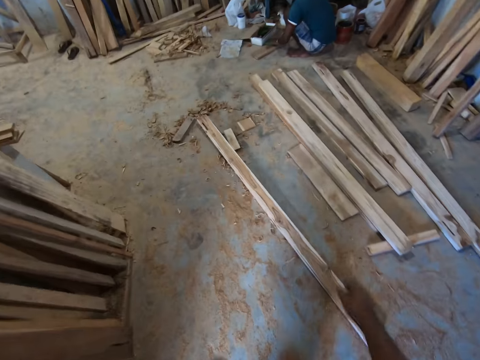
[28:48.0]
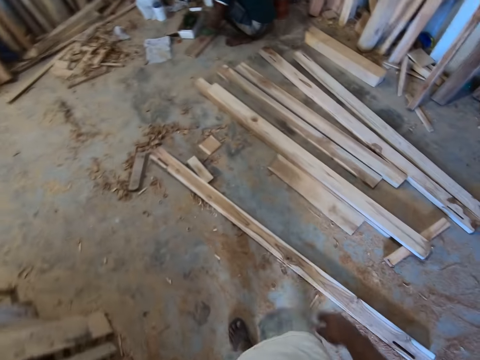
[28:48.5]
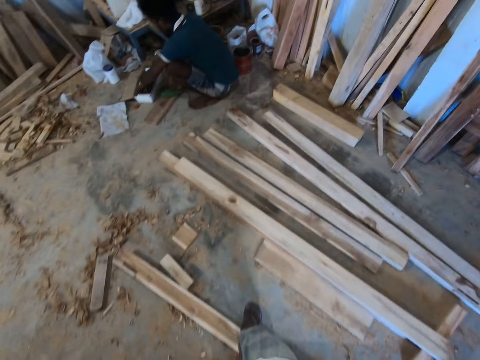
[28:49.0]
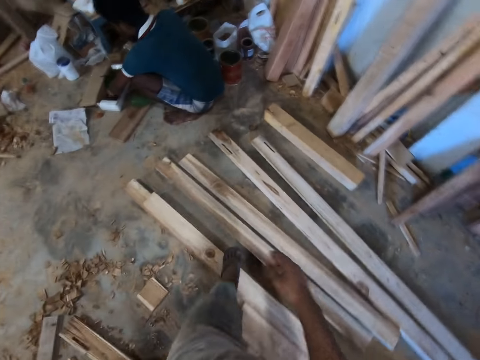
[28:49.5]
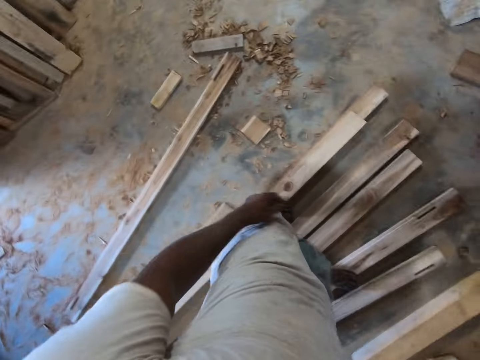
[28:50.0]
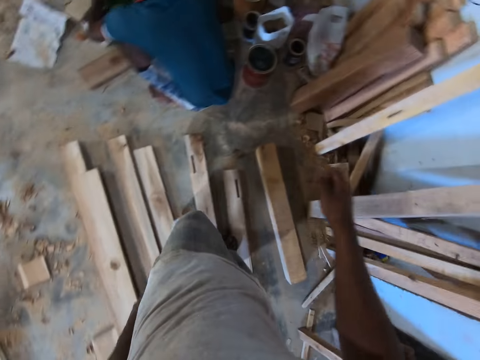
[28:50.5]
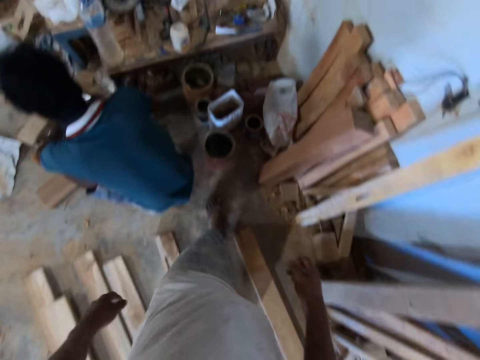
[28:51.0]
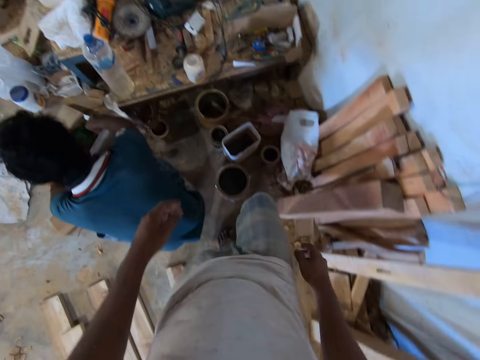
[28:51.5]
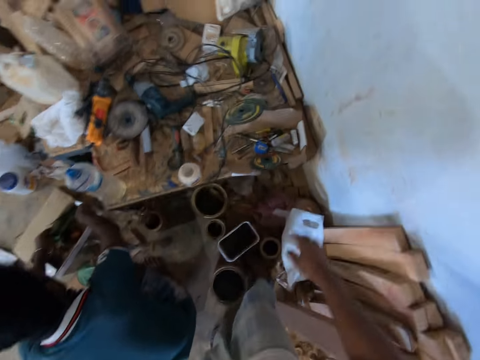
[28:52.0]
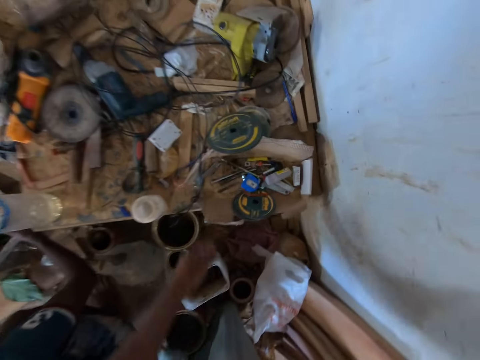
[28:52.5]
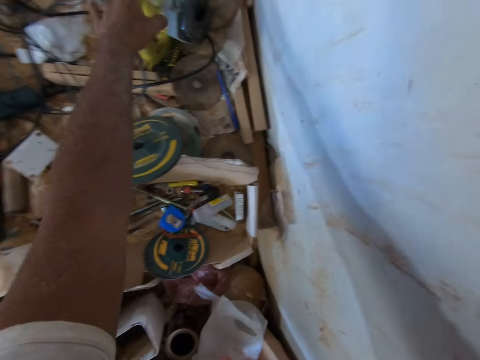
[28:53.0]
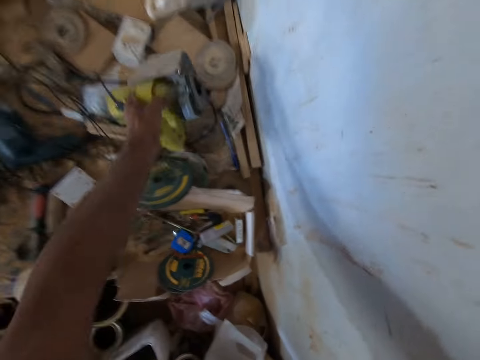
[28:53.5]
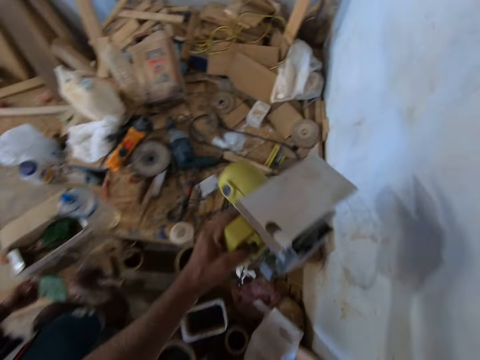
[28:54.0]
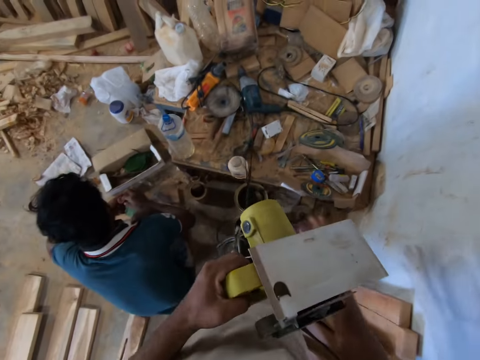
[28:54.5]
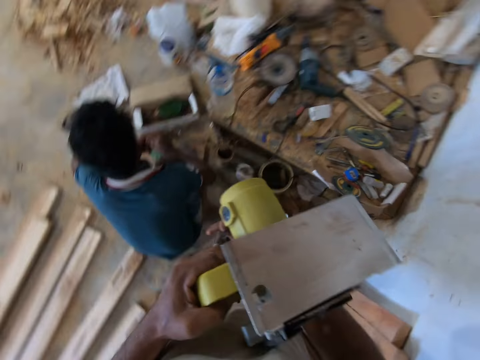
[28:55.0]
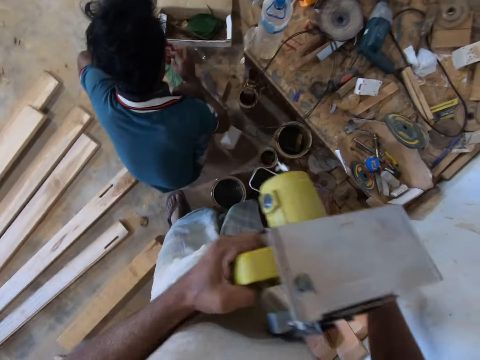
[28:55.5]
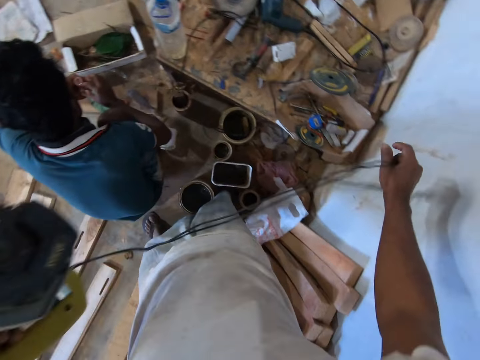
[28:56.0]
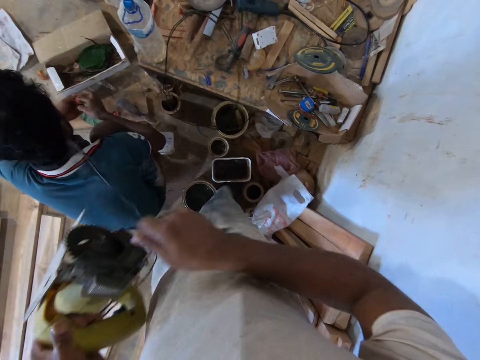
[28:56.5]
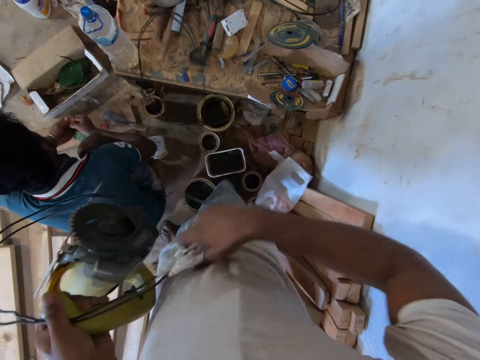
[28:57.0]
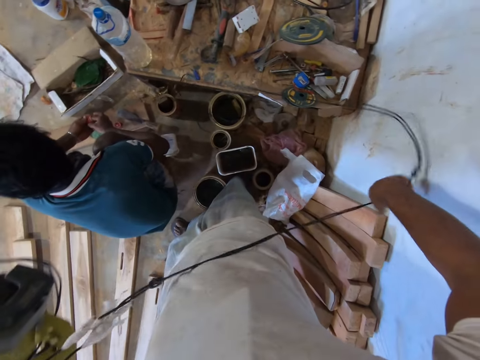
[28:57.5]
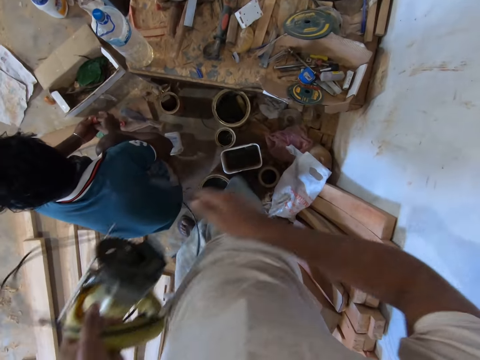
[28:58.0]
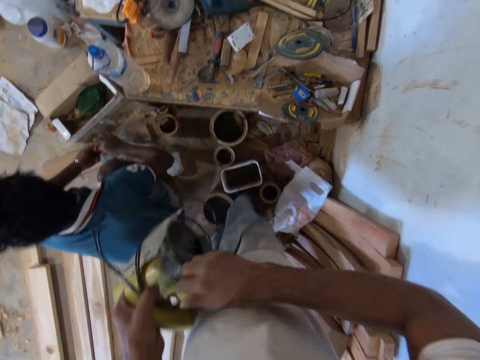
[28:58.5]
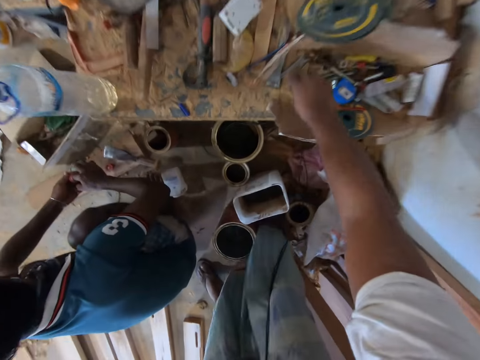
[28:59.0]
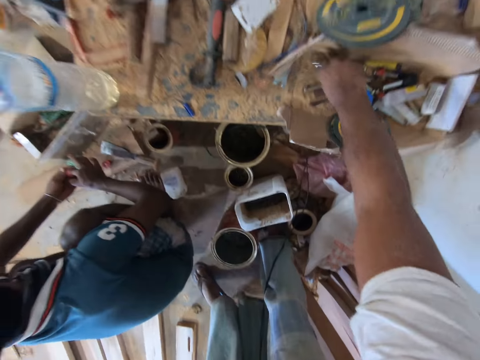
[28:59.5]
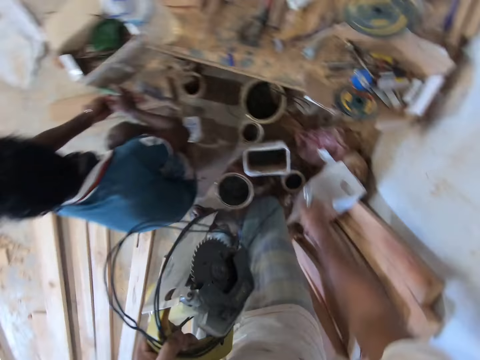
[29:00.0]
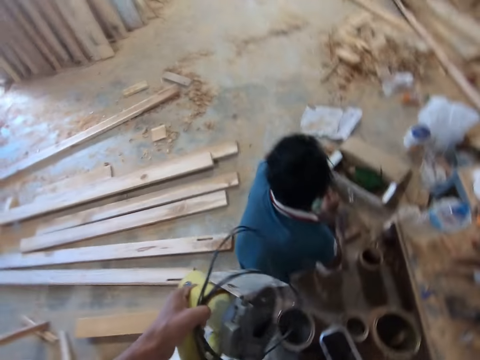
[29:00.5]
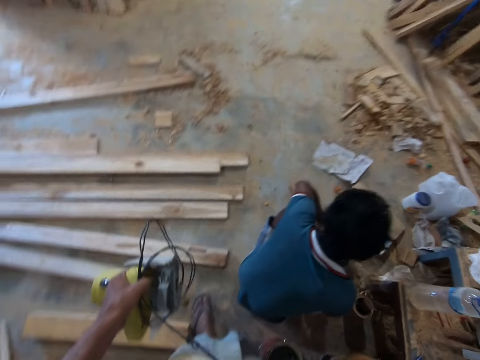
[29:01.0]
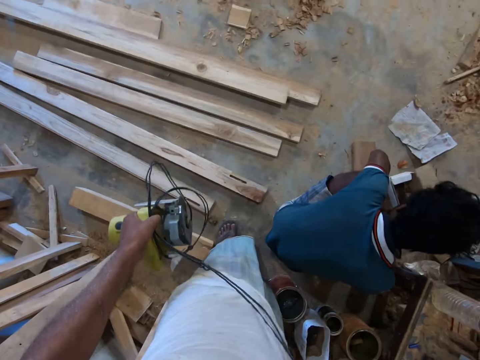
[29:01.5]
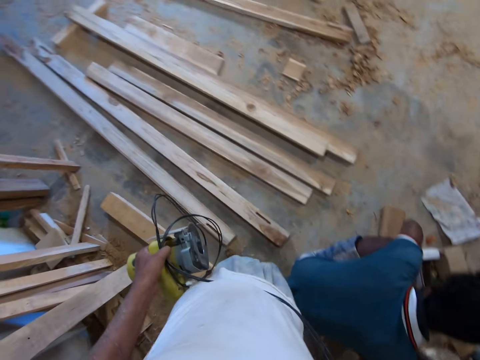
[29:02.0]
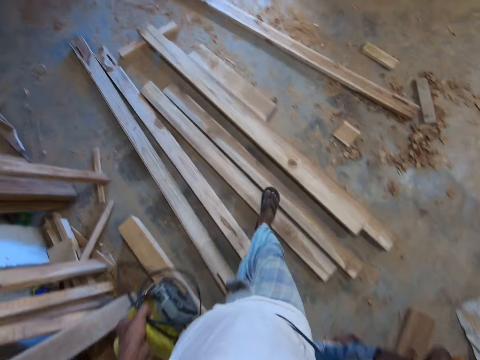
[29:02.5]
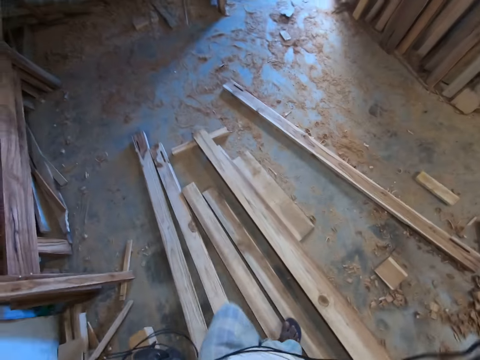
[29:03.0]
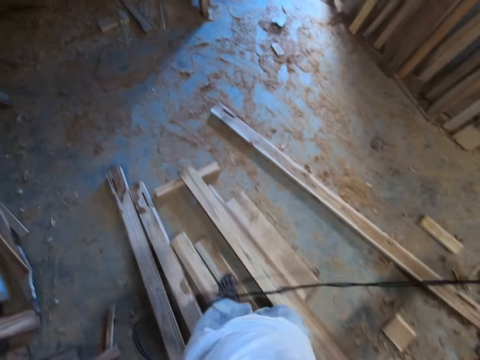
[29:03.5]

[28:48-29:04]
The camera wearer walks around. He picks up a cutting machine from a table with his left hand. He holds the cutting machine wire with his right hand. He wraps the wire round the cutting machine with his right hand. He pulls the machine wire. He picks up a spanner from the table with his right hand. He carries the machine.

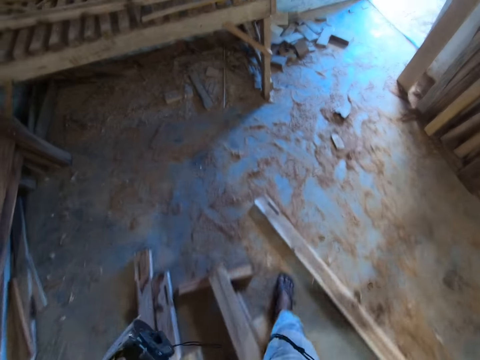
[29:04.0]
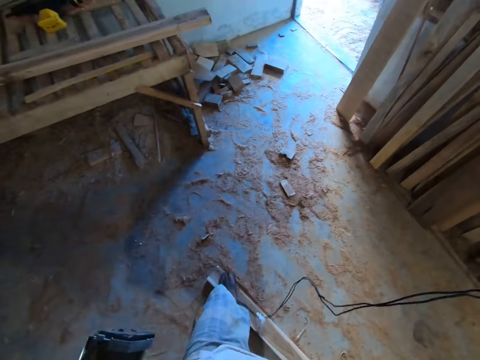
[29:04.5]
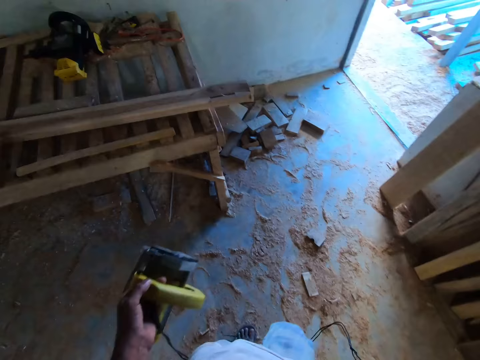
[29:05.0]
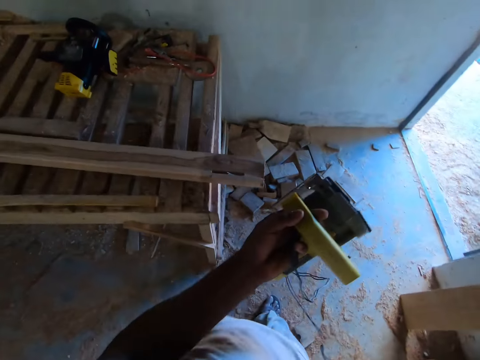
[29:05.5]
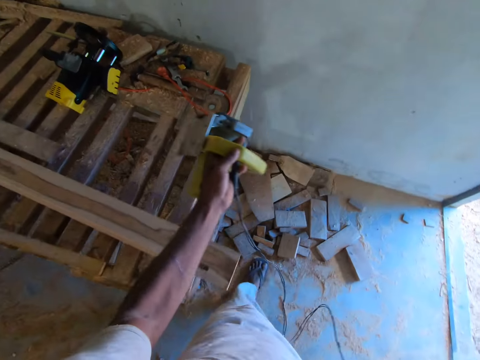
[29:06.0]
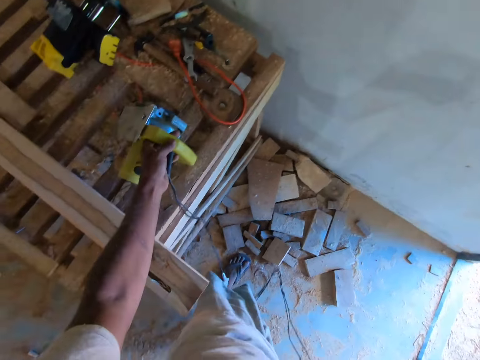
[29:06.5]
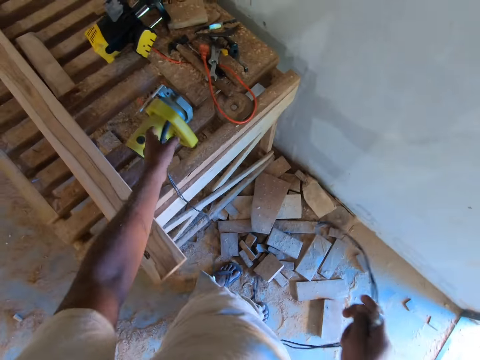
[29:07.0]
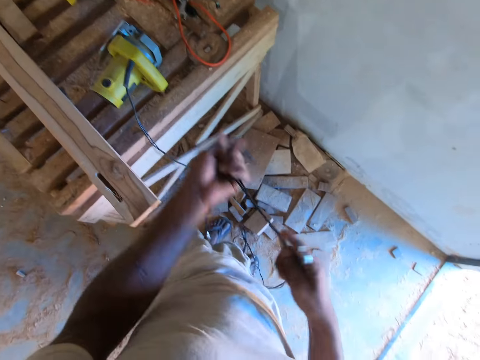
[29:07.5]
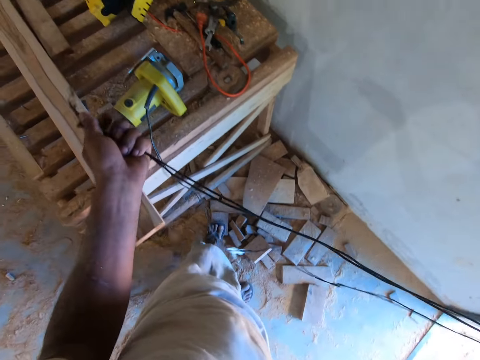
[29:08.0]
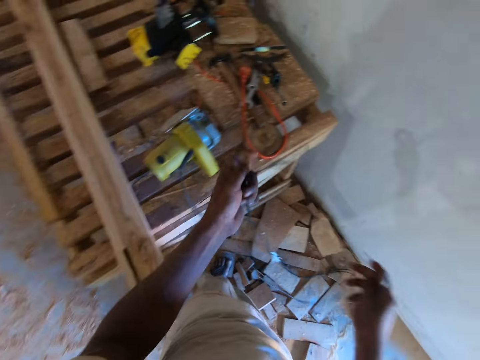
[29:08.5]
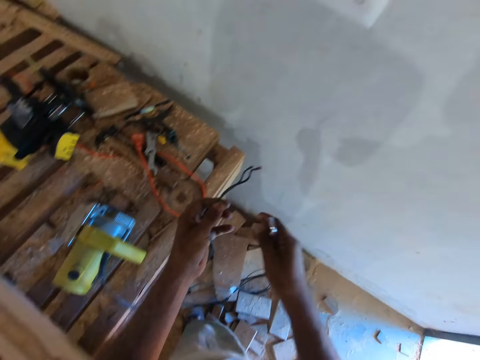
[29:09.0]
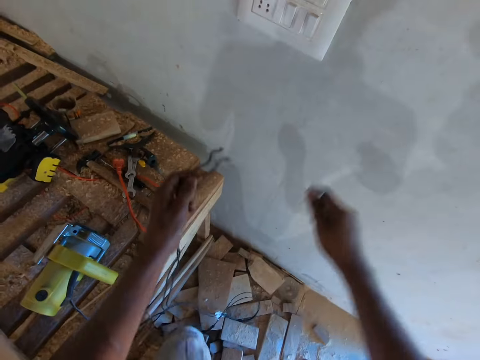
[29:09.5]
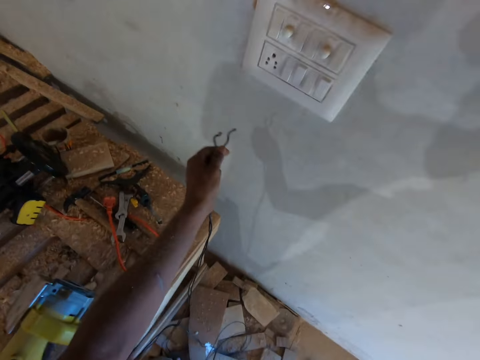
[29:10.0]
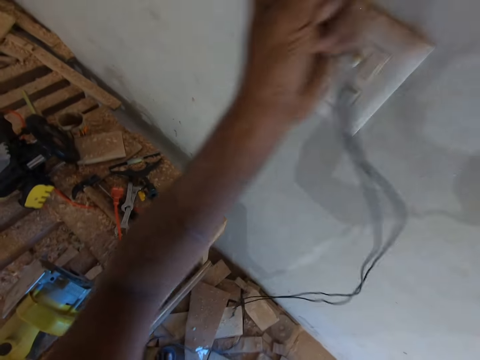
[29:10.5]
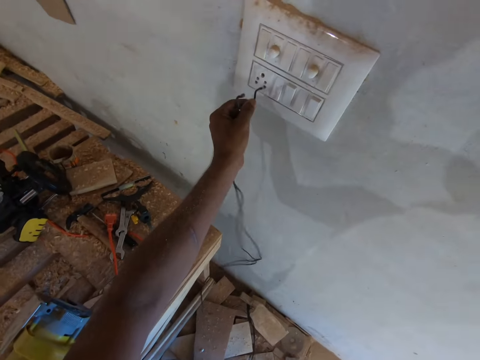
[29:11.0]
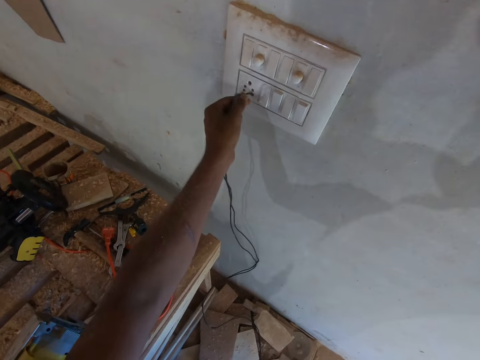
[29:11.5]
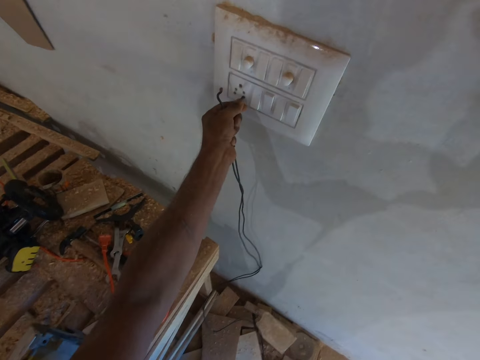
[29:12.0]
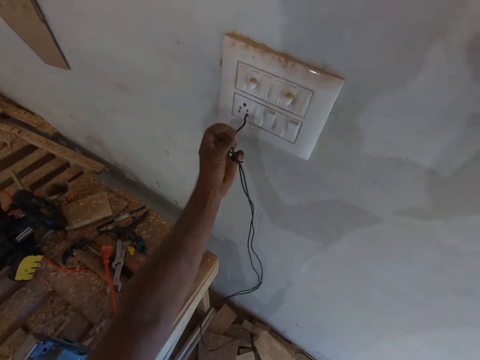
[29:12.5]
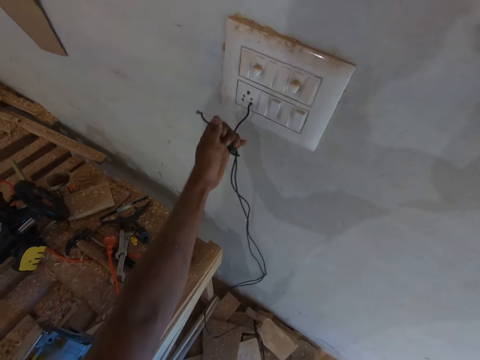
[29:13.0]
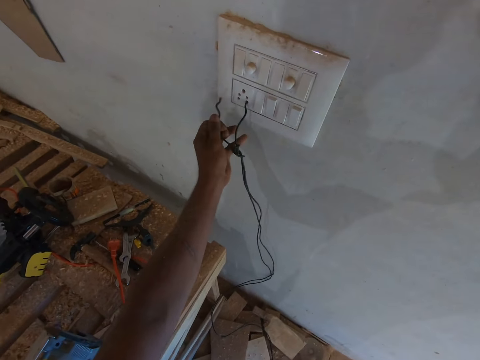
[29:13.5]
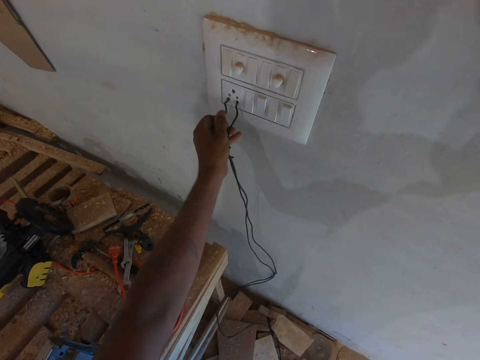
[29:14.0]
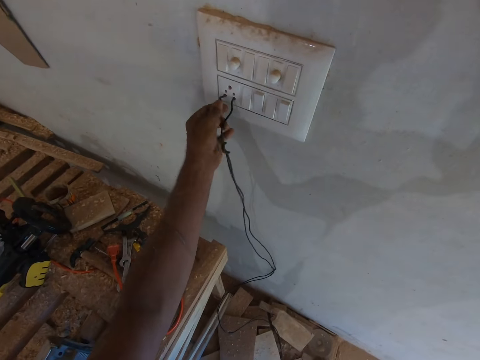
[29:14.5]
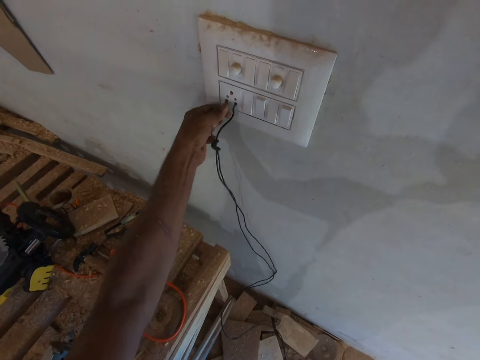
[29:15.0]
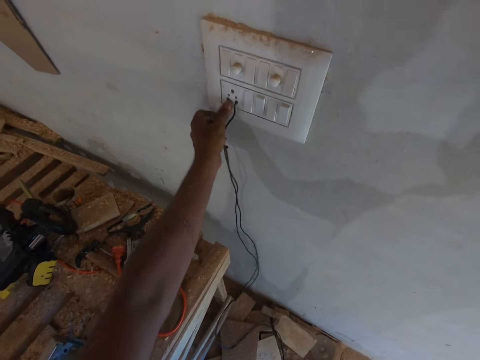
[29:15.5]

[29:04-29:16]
The camera wearer walks around. He drops the cutting machine on the table with his left hand. He holds the wire with his left hand. He connects the wire to the socket with his left hand.
